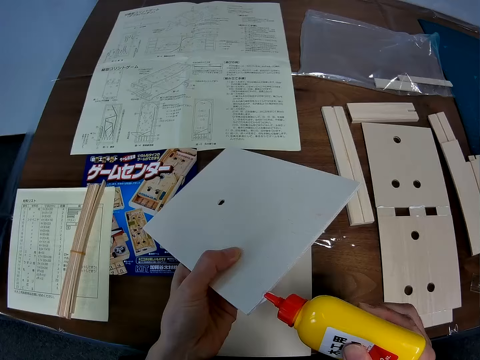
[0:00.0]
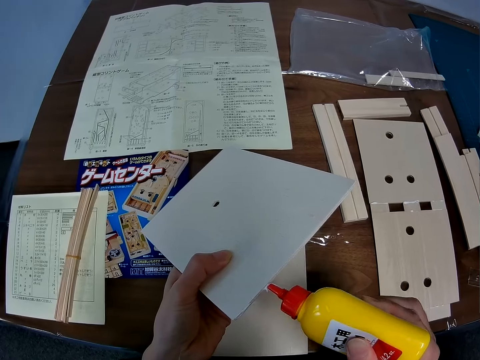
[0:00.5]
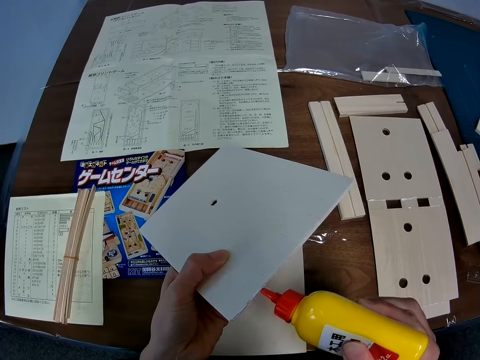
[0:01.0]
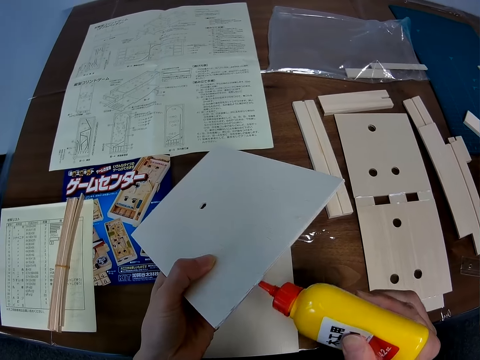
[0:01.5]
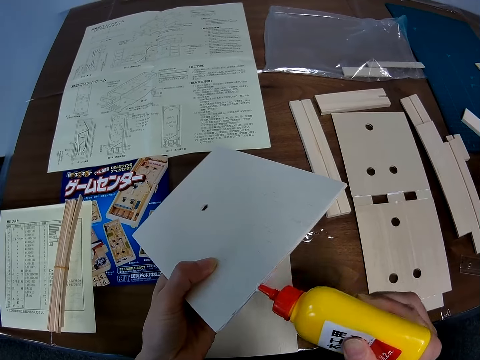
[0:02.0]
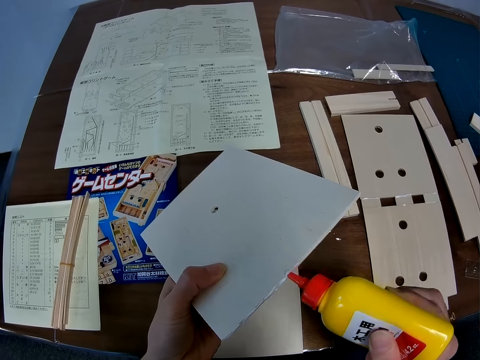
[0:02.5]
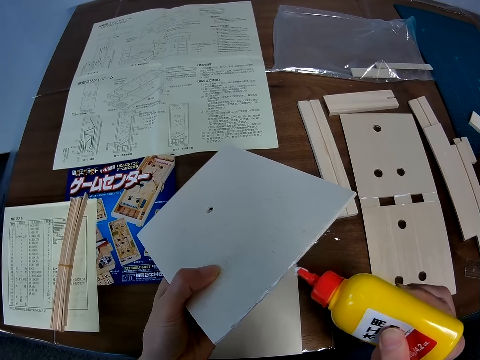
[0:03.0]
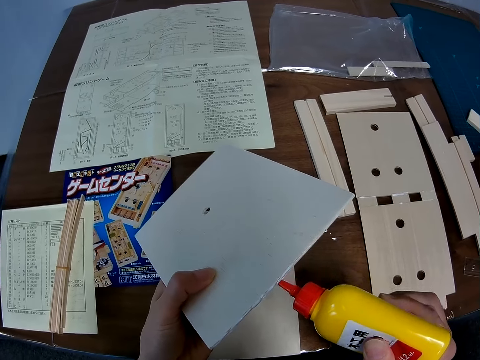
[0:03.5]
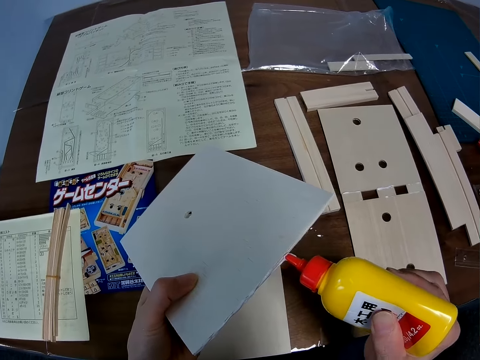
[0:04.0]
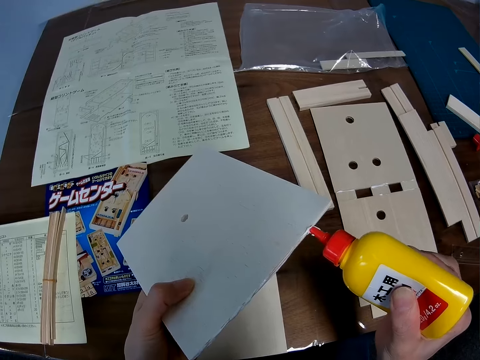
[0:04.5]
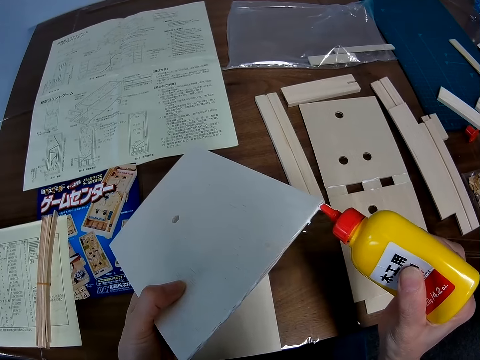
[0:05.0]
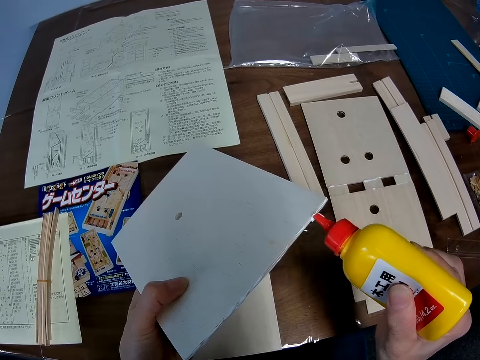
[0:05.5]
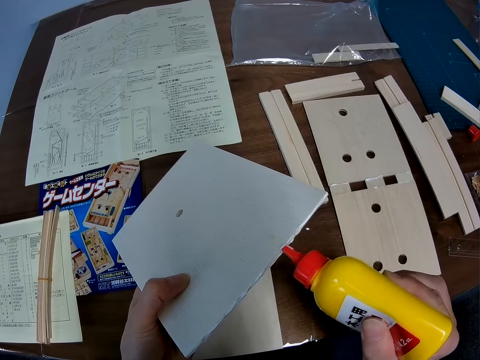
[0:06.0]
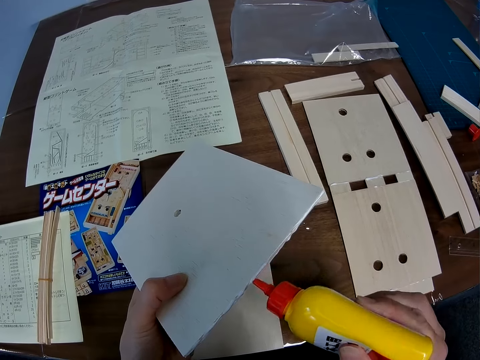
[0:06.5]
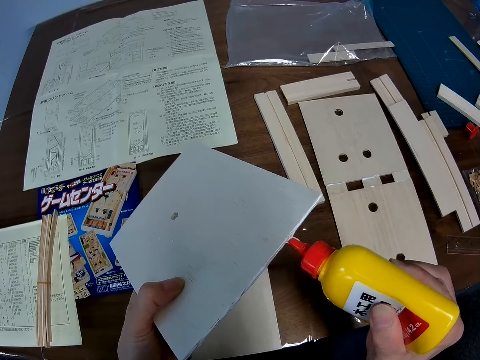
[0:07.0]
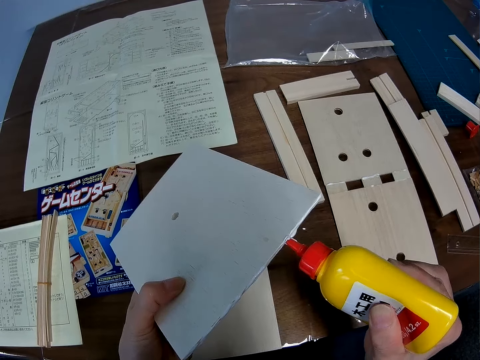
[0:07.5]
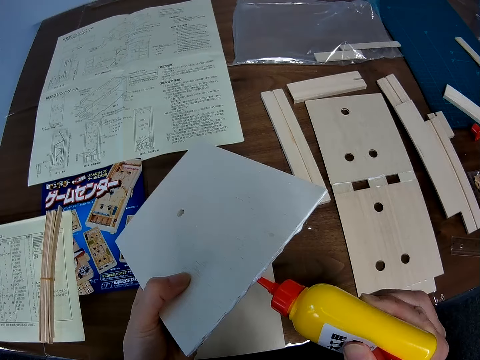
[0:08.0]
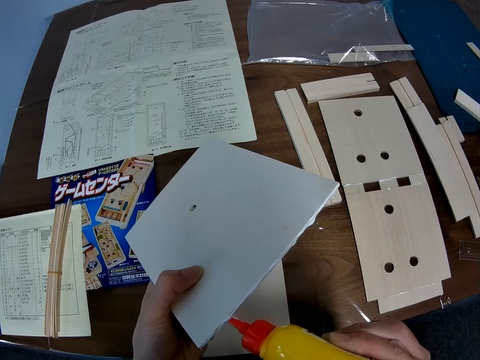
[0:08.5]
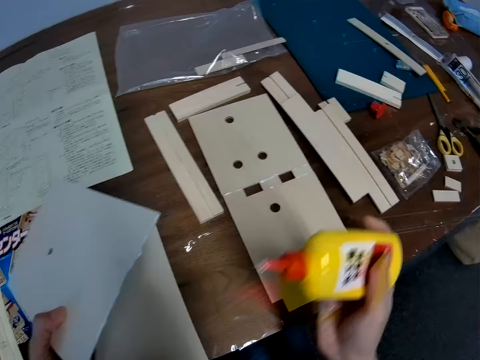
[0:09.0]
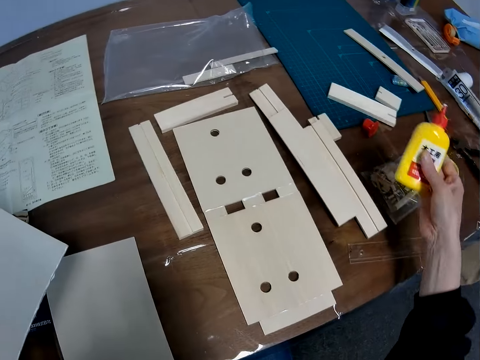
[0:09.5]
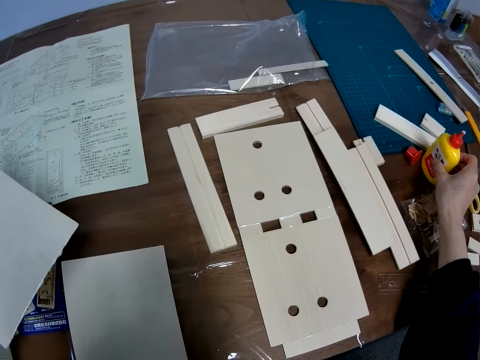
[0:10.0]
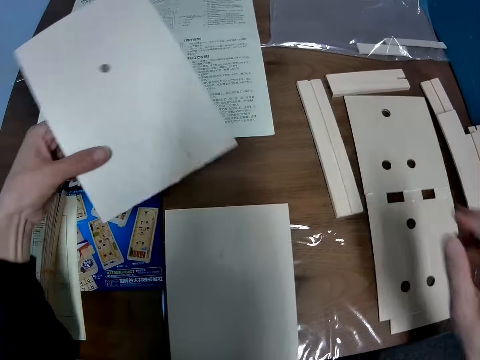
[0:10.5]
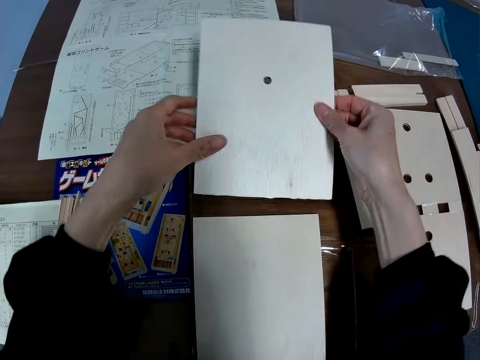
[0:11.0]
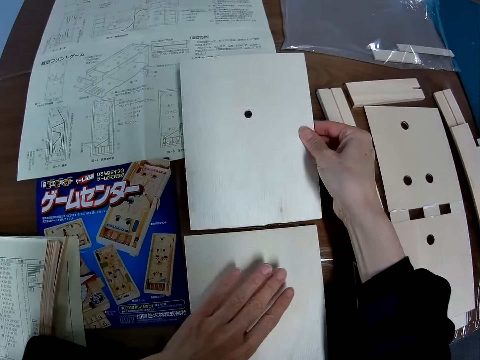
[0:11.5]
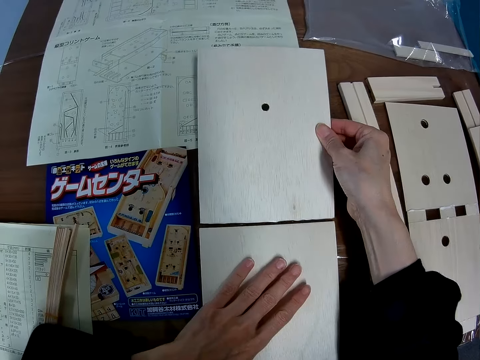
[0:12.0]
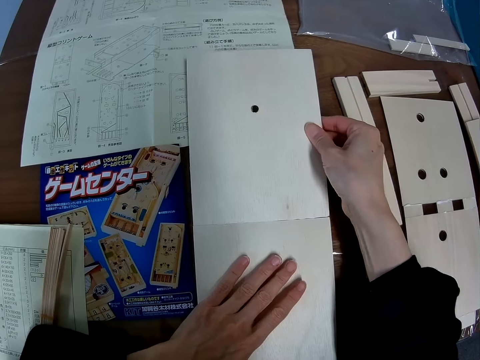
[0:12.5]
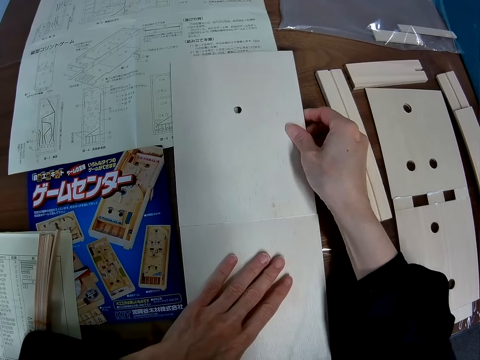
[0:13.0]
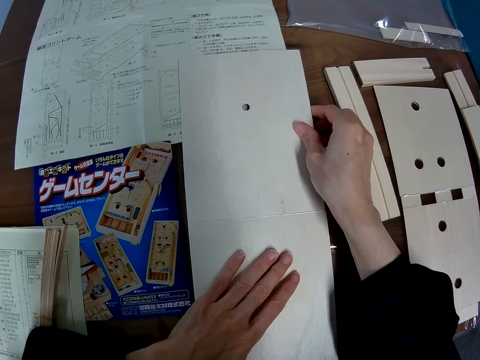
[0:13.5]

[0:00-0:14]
The camera wearer puts wood glue on the side of a board wood. They drop the wood glue bottle on the table. They join the board wood together with another board wood on the table.

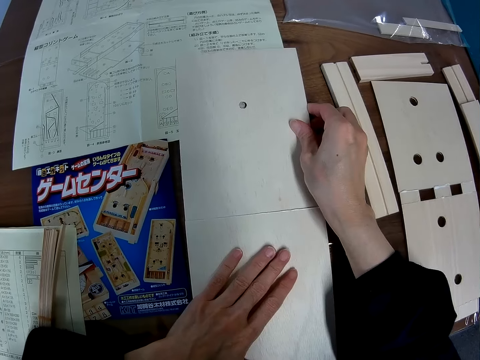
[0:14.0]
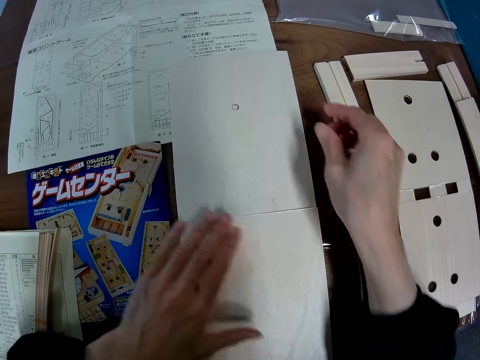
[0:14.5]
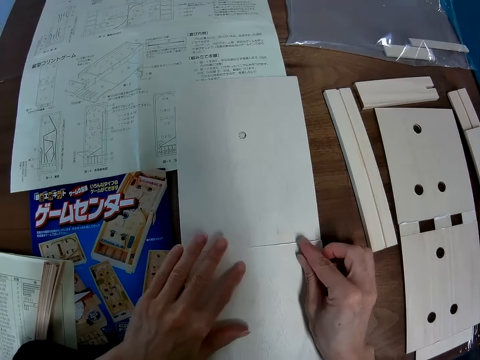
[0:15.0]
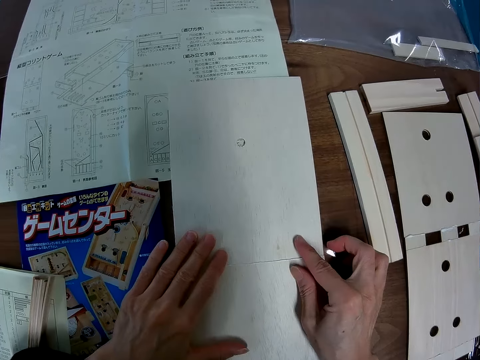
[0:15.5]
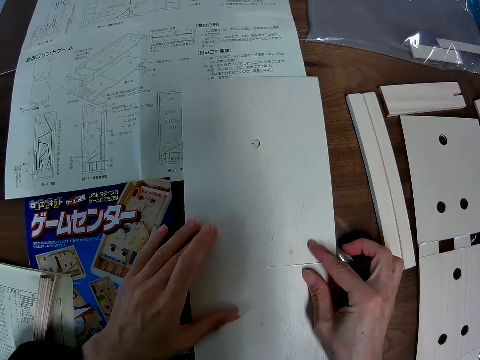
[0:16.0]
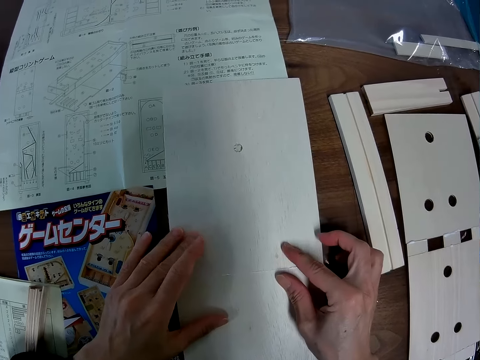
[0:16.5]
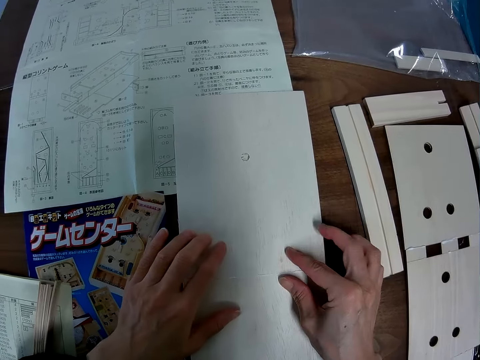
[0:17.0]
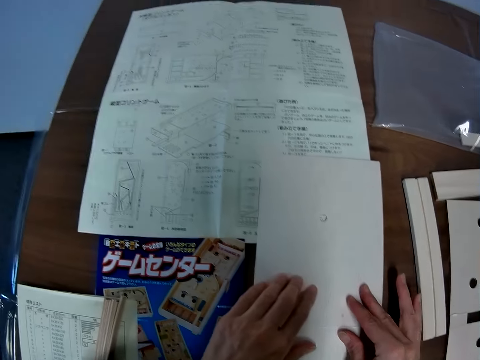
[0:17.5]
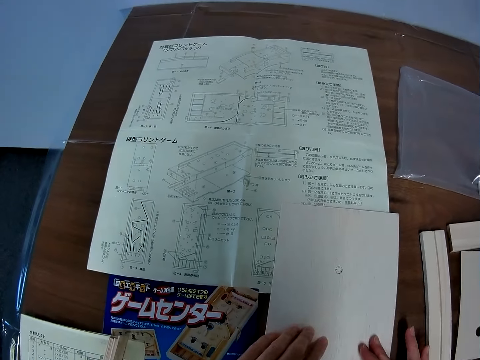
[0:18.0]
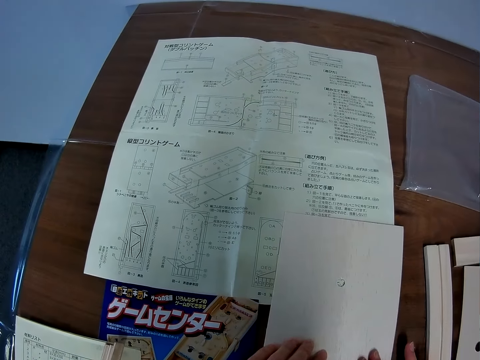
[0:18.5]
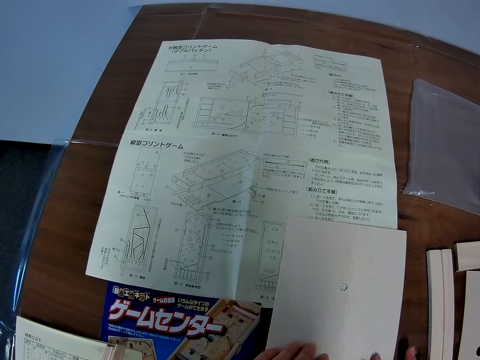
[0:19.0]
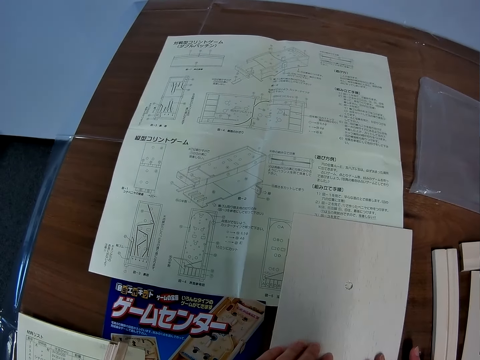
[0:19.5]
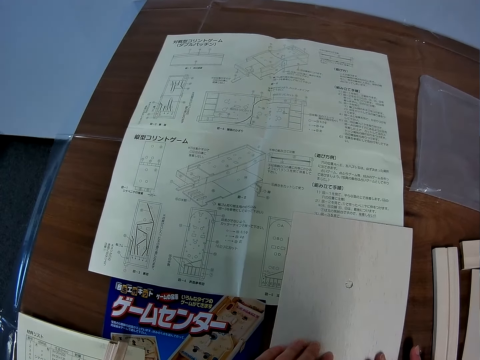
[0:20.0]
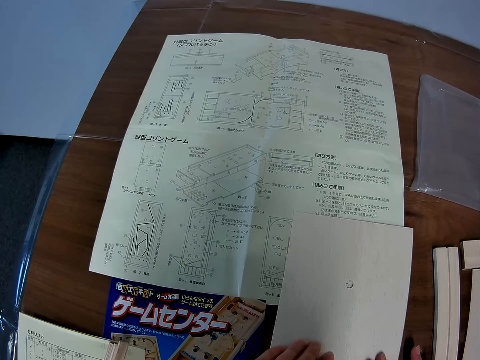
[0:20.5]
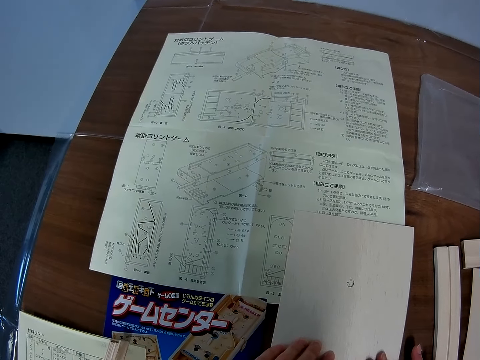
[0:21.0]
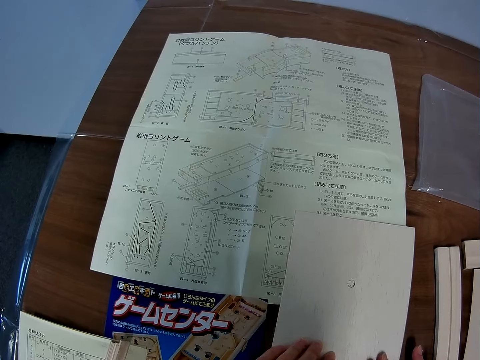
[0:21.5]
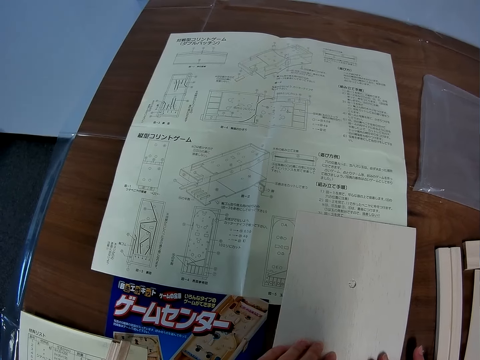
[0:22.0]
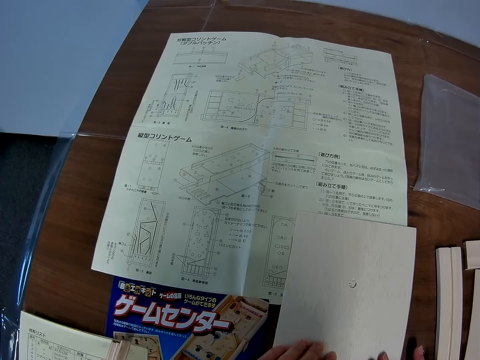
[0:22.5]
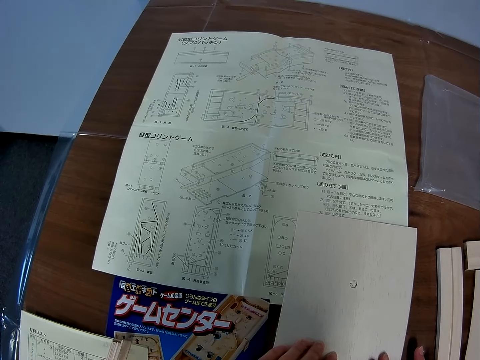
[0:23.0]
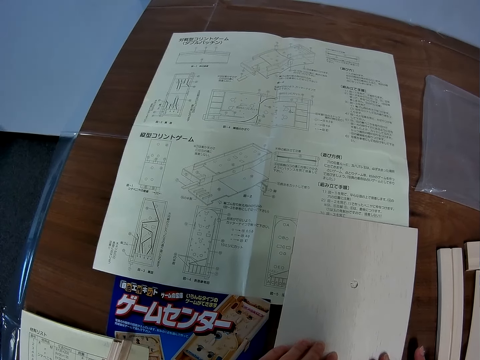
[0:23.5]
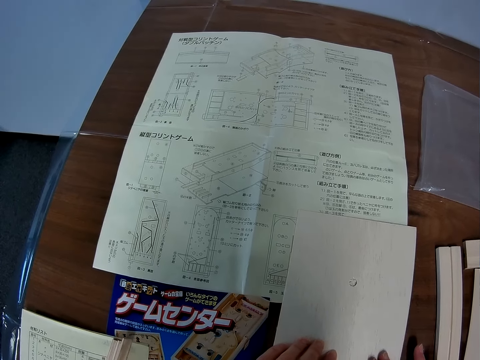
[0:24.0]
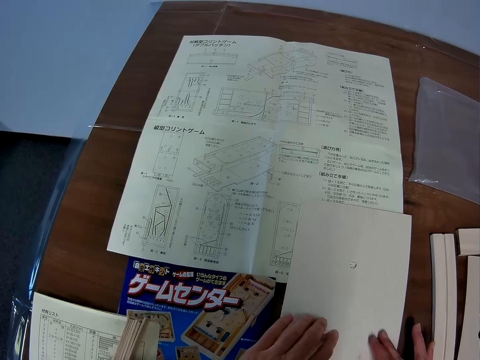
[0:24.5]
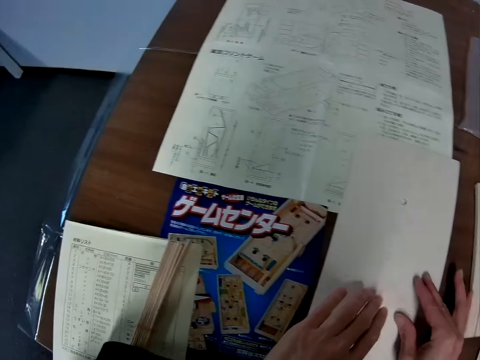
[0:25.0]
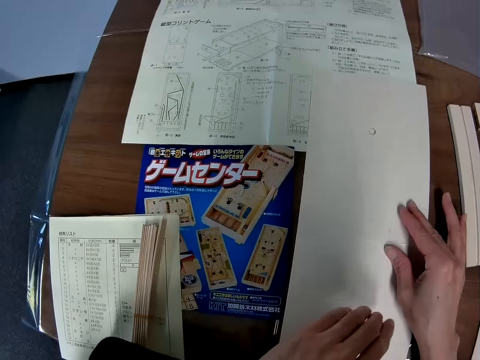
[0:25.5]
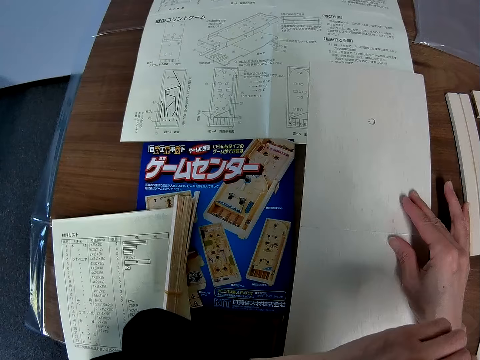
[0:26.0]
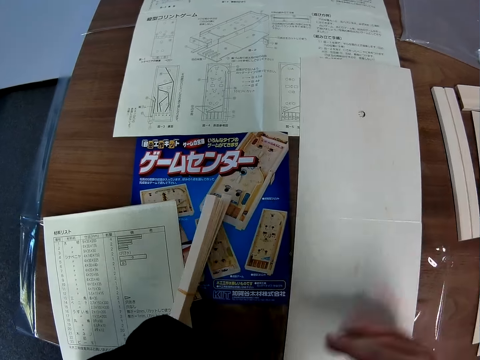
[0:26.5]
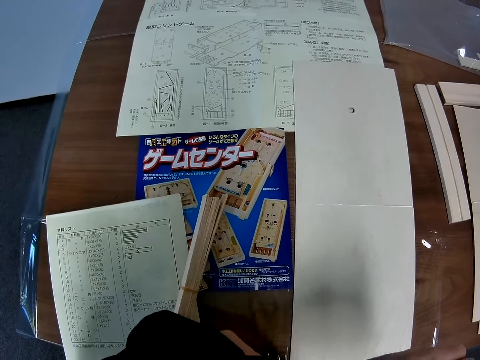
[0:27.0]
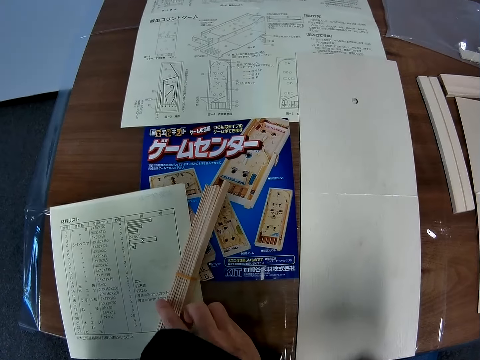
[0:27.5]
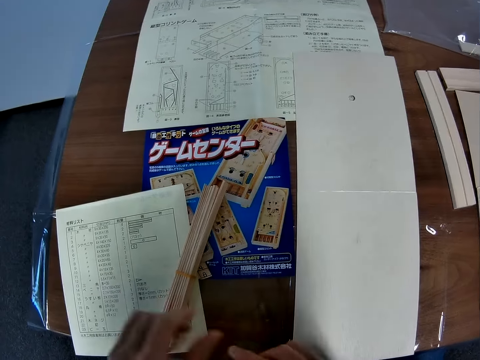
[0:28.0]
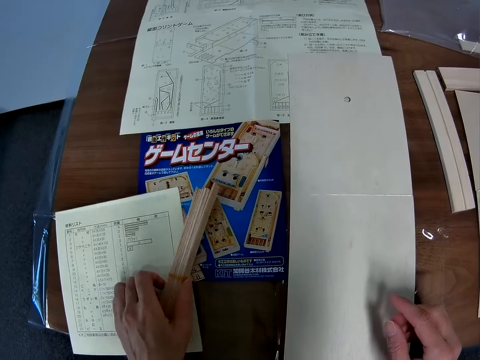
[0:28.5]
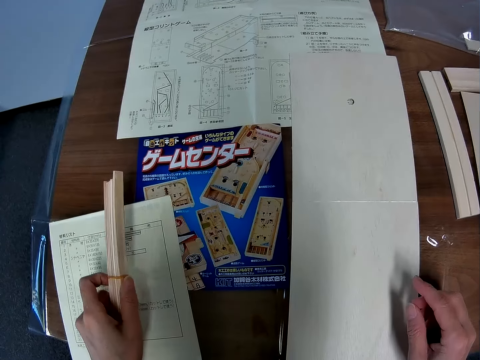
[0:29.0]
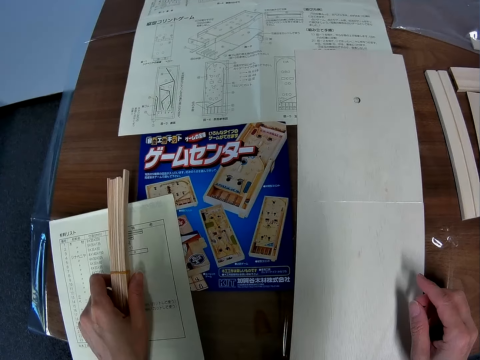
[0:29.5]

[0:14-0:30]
The camera wearer touches the model parts. He presses the board wood with both hands. He checks a blueprint on the table. He moves the hands. He presses the board wood with his hands again. He touches a set of craft sticks on the table. He moves the set of craft sticks with his left hand. He looks at the model.
